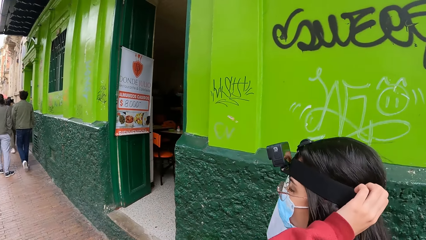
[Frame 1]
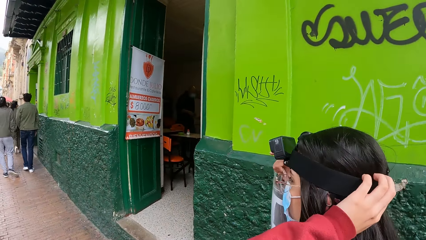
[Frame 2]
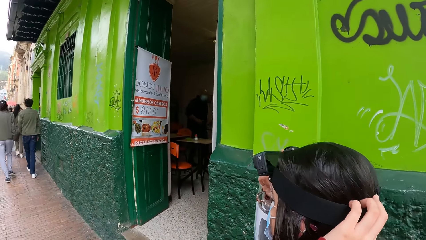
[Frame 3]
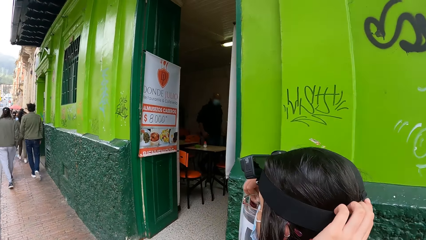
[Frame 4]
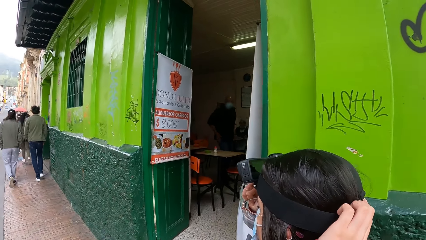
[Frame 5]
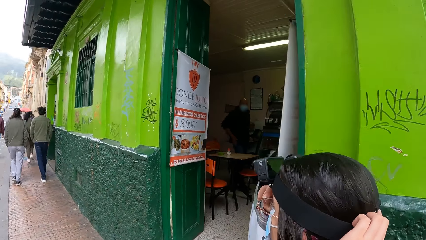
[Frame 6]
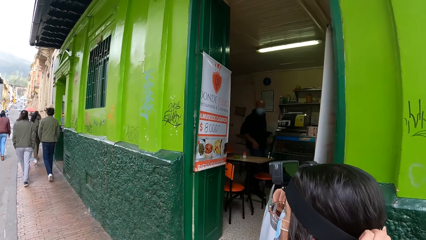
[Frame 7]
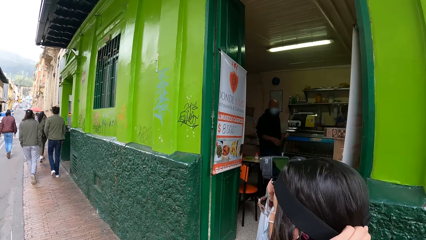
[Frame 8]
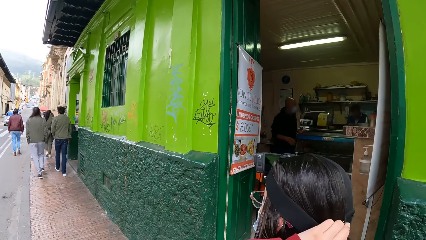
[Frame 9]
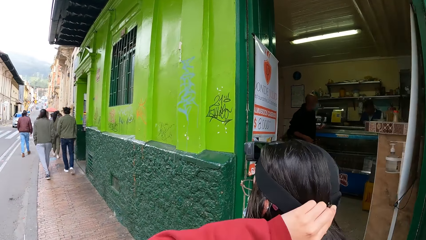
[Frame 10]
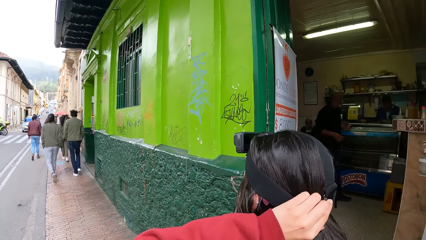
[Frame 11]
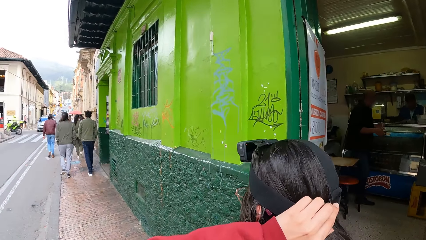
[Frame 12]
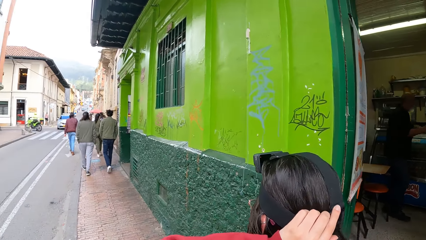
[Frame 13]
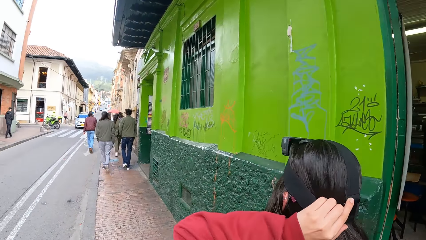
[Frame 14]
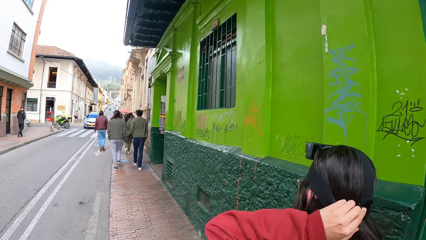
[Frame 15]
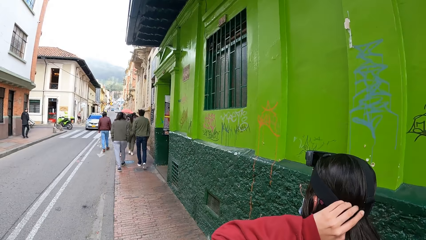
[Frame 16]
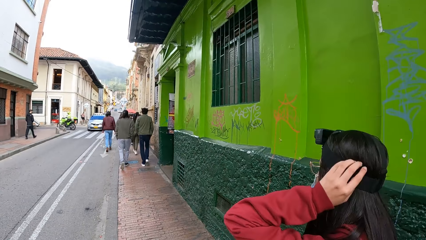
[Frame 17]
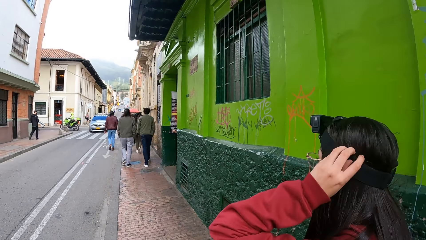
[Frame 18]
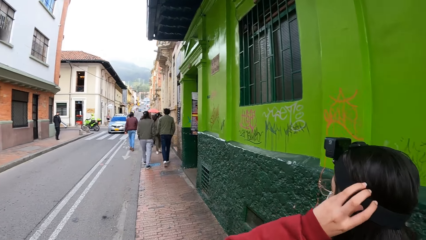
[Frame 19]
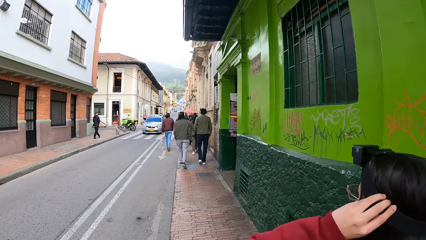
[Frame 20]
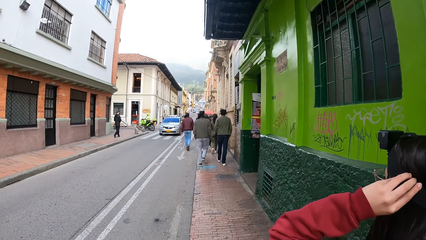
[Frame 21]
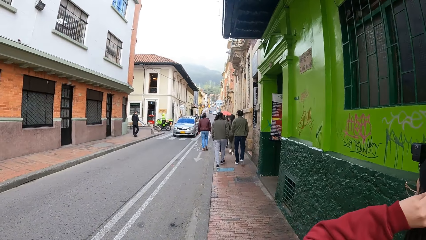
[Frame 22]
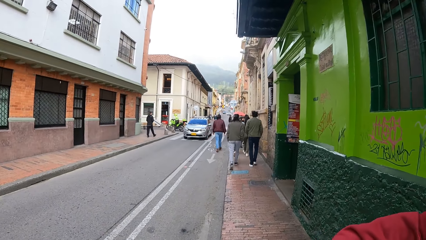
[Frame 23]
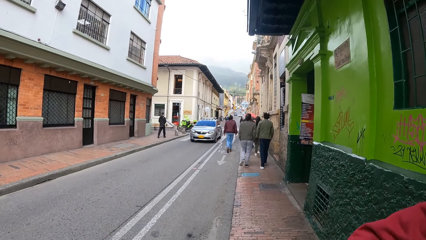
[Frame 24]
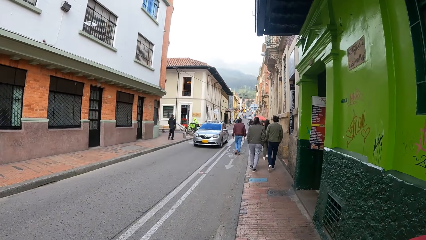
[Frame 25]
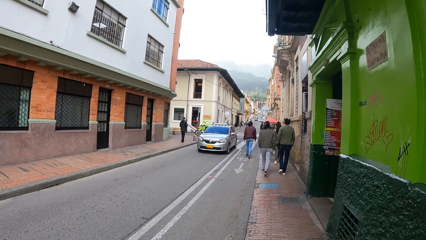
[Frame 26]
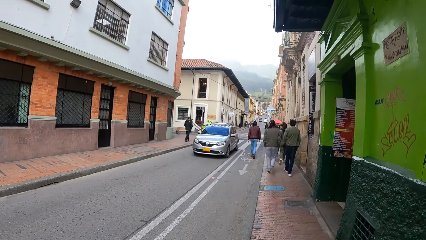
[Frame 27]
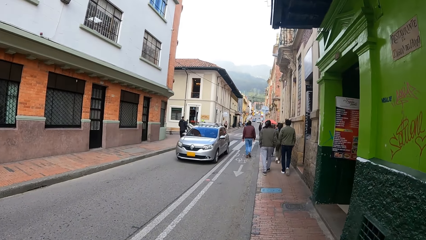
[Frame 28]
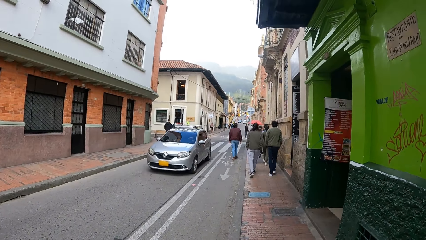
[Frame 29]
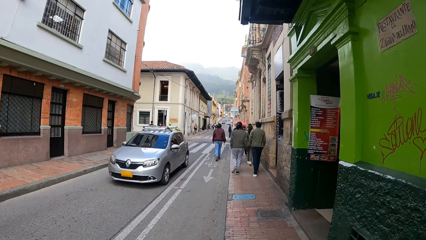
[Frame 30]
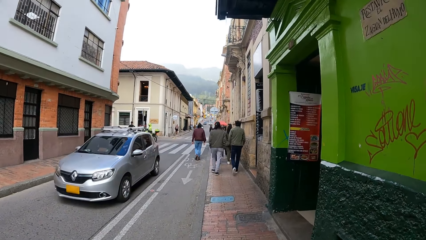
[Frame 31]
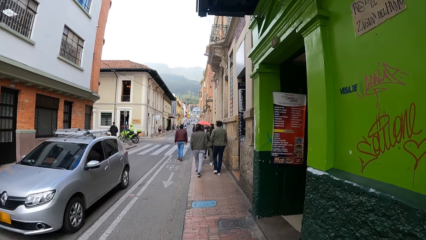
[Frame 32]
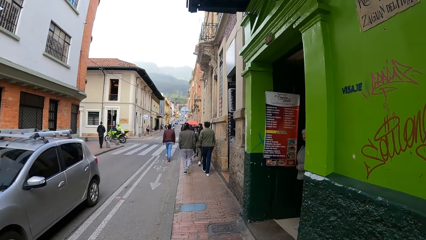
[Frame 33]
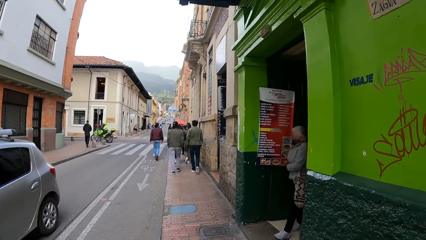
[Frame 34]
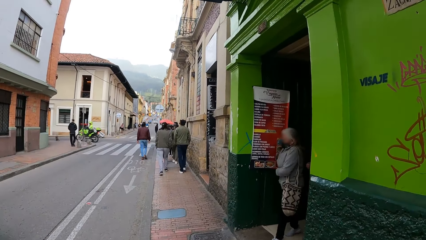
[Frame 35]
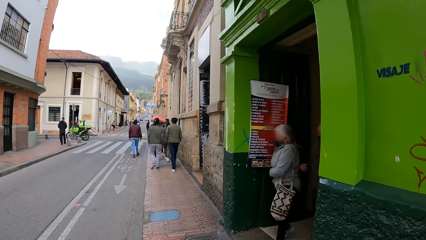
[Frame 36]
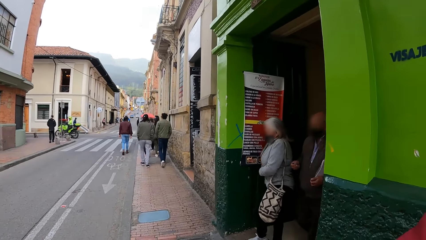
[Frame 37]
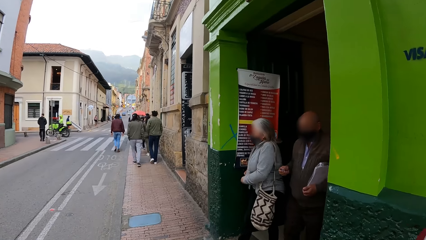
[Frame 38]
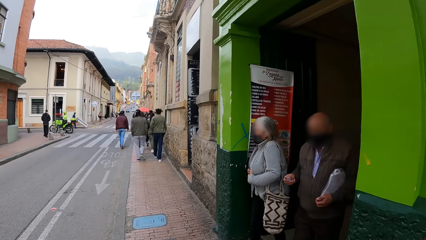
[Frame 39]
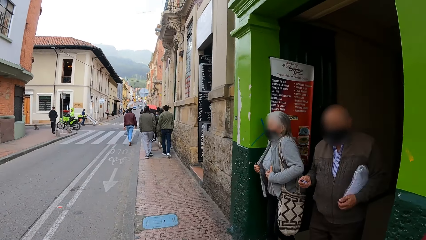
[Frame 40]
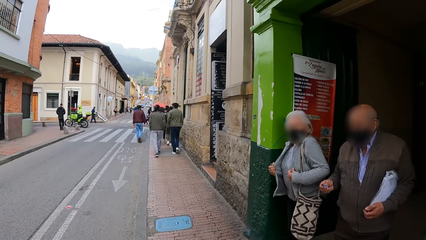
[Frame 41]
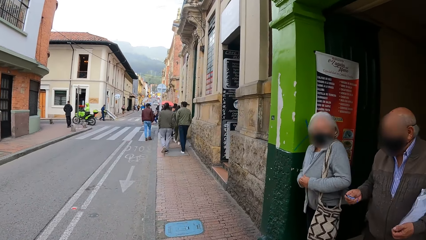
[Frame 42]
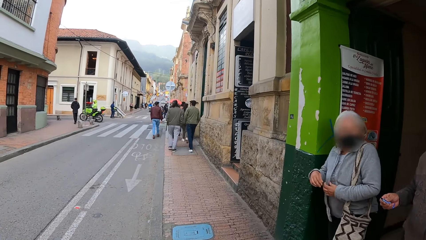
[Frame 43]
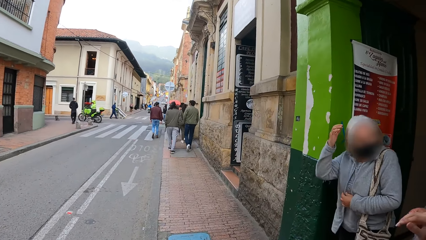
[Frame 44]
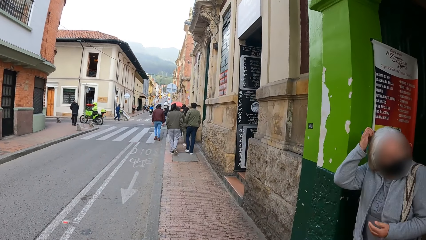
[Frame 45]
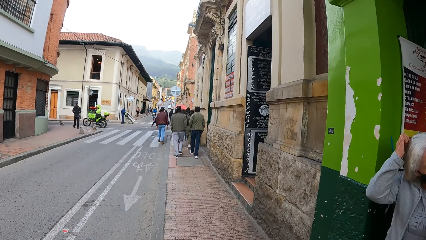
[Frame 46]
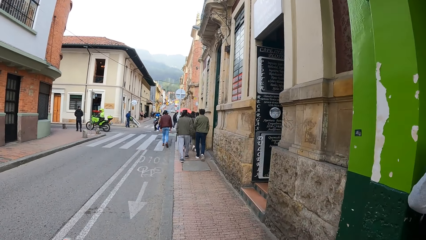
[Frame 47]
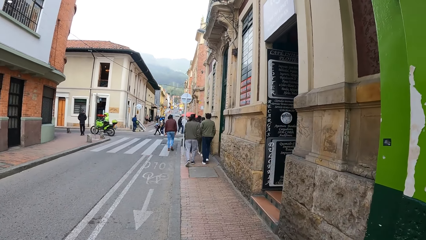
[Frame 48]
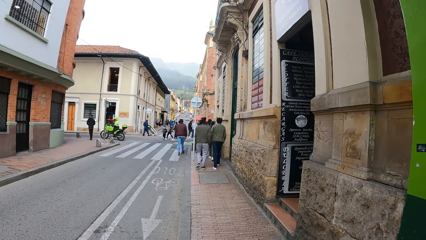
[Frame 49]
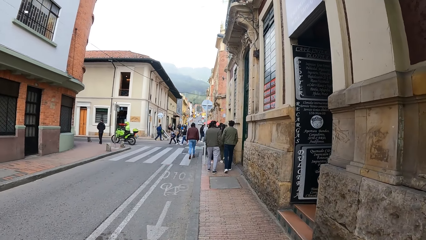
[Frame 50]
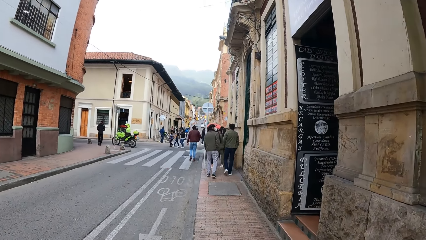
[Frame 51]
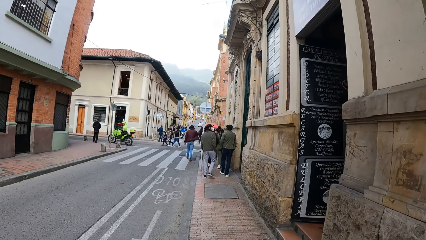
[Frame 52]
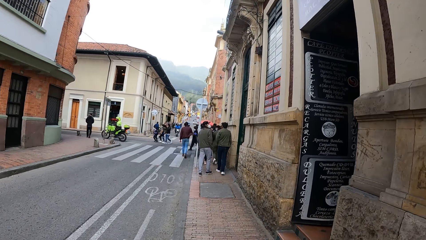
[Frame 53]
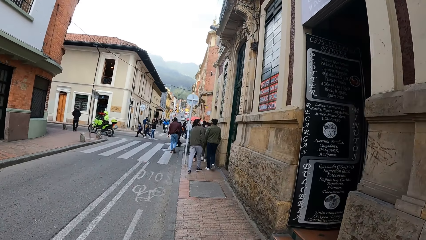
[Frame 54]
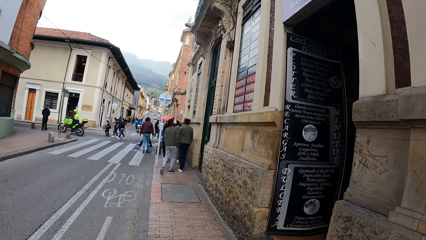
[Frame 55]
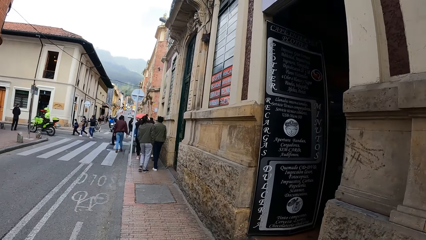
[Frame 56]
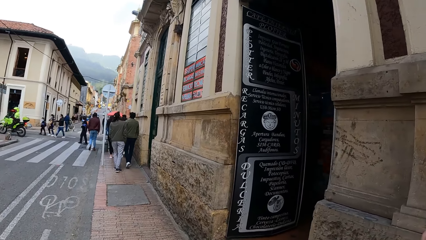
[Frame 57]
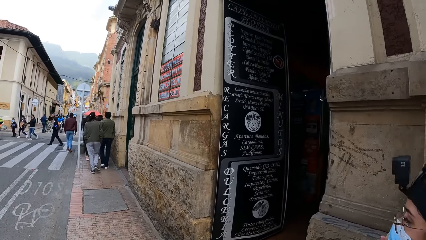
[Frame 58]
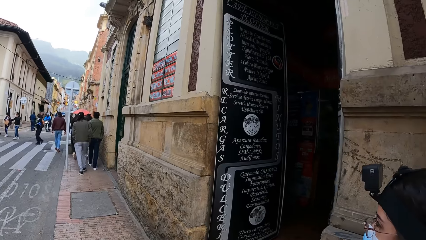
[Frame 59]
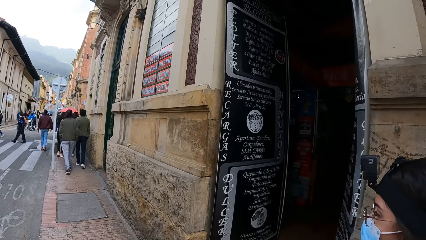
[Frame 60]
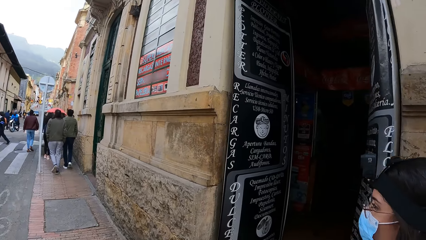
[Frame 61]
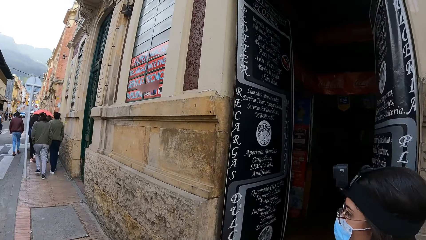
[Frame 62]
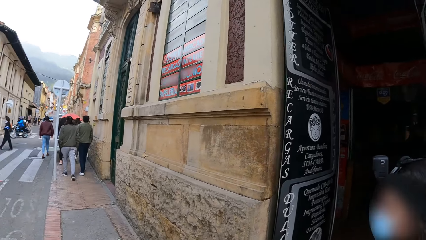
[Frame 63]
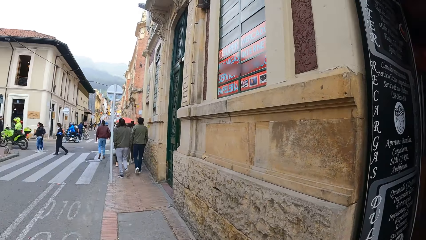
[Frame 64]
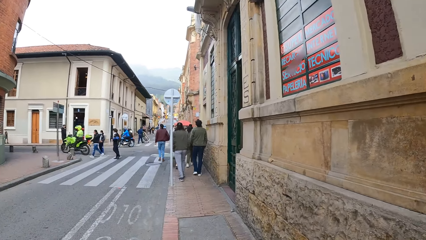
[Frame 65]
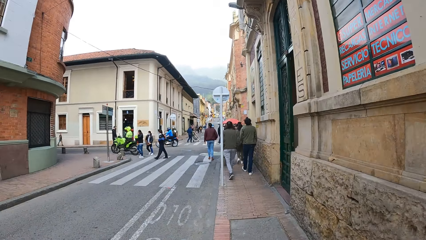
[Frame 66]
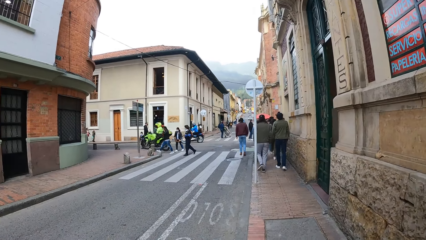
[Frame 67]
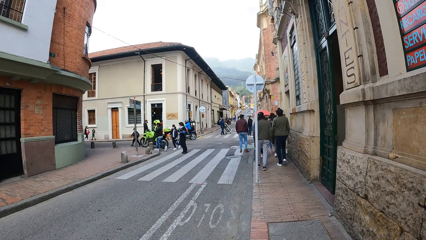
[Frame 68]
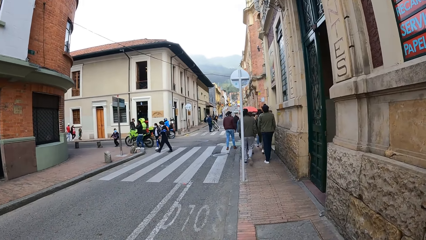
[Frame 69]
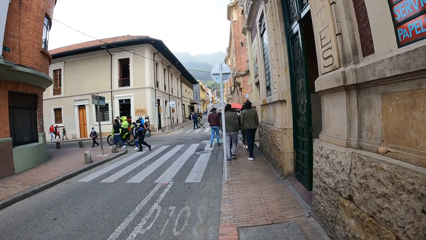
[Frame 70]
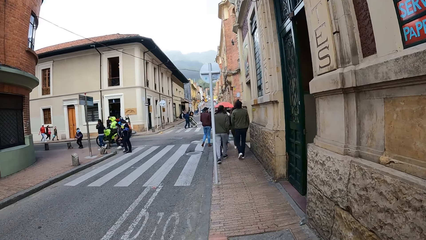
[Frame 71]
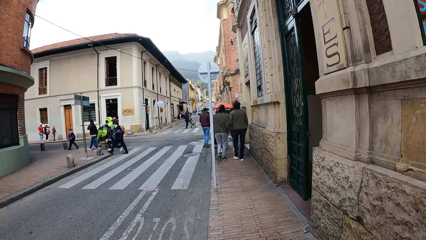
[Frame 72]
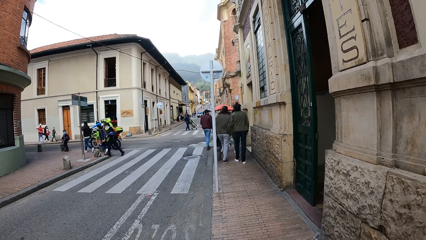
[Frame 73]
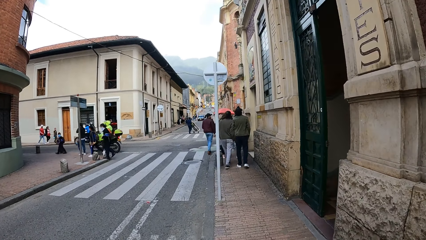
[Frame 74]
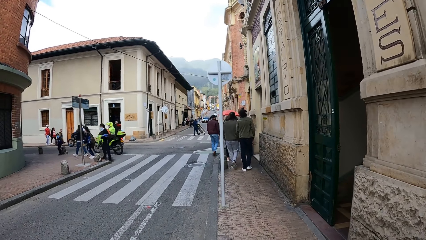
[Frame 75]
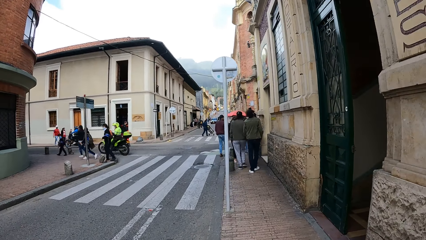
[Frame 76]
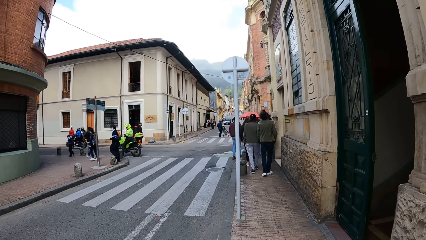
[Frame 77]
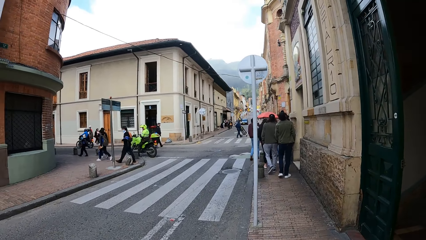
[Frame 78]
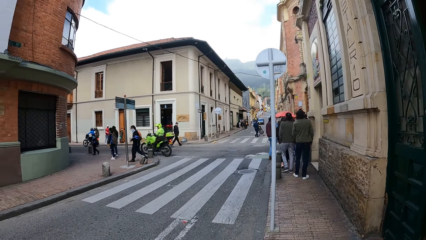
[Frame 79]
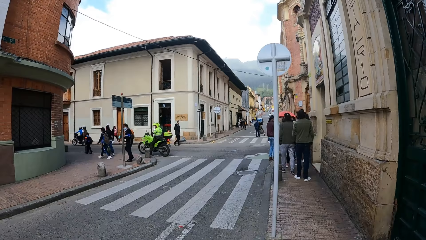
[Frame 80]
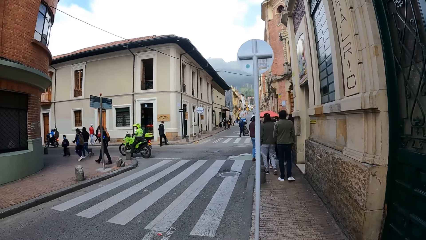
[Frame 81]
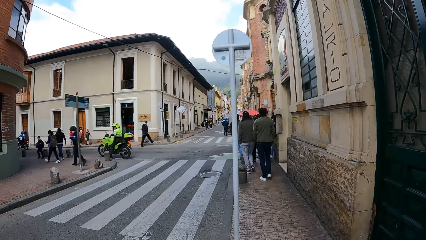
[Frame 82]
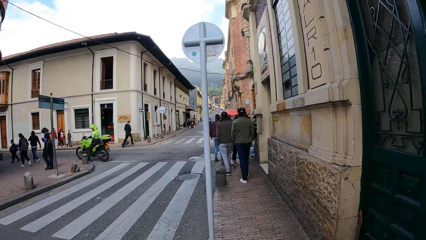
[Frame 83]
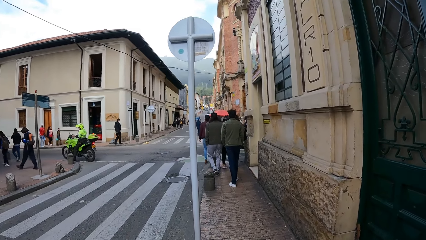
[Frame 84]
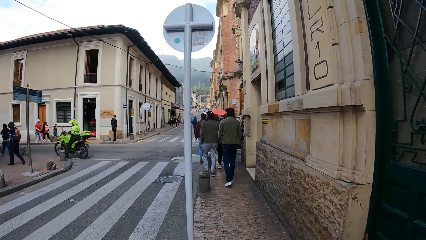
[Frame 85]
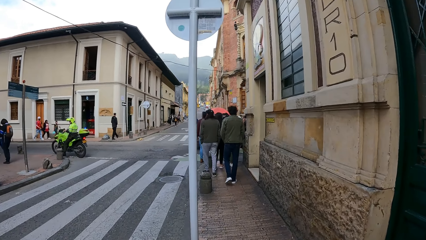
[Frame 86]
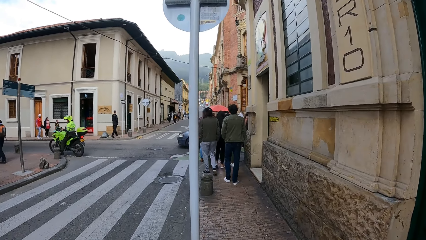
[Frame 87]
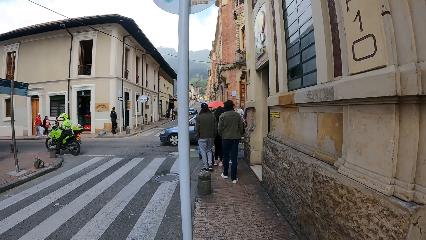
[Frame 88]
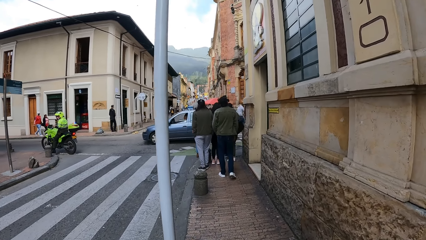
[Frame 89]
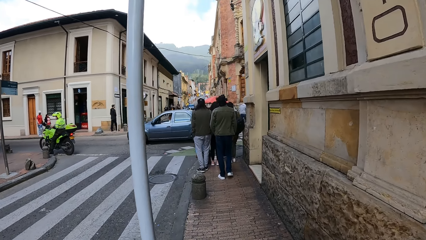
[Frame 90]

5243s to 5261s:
The woman adjusts the camera on her head with her hands. A silver car drives past the camera wearer. Another woman walks out of a restaurant. A man walks out of the restaurant. The other woman adjusts her top with her hands and raises her right hand towards her head.
